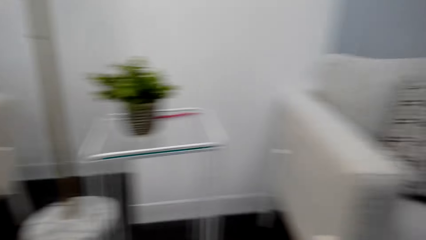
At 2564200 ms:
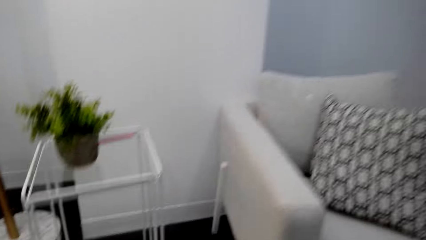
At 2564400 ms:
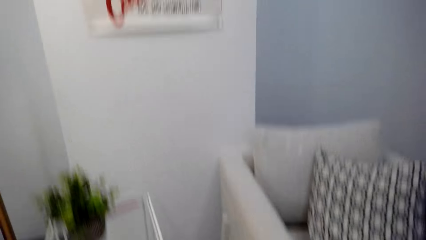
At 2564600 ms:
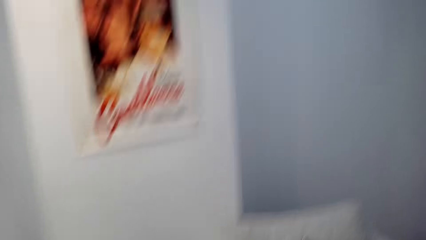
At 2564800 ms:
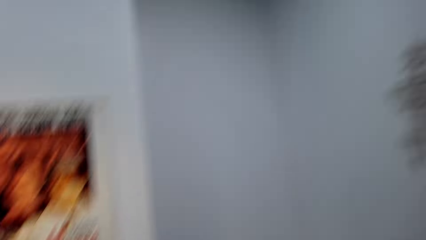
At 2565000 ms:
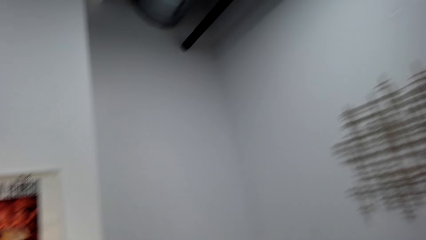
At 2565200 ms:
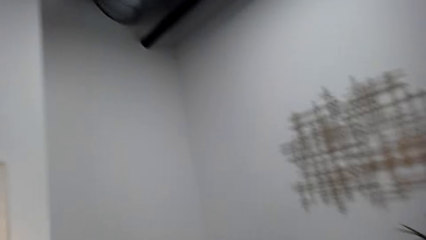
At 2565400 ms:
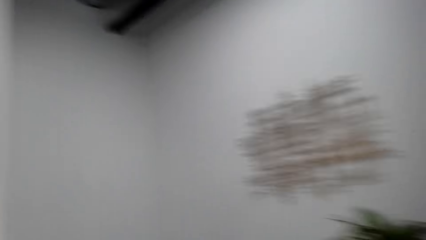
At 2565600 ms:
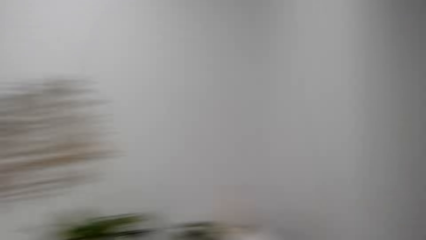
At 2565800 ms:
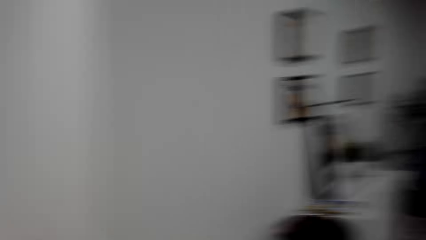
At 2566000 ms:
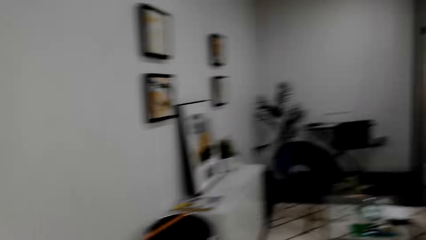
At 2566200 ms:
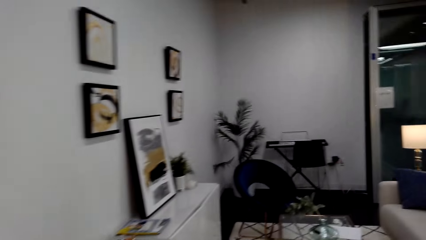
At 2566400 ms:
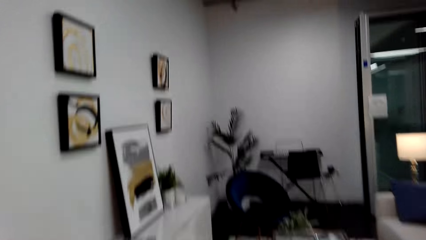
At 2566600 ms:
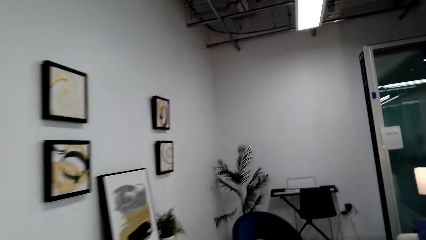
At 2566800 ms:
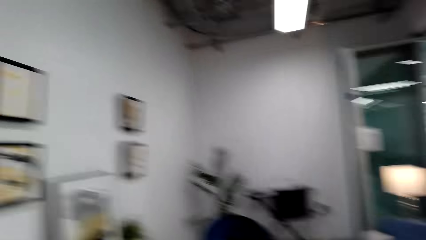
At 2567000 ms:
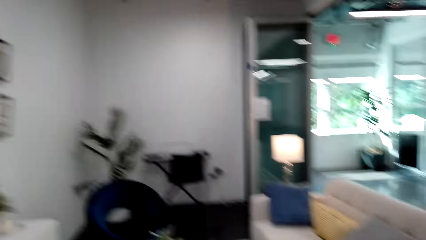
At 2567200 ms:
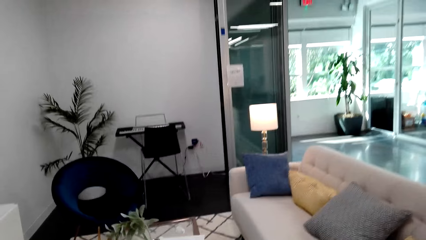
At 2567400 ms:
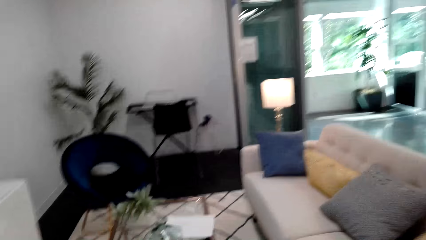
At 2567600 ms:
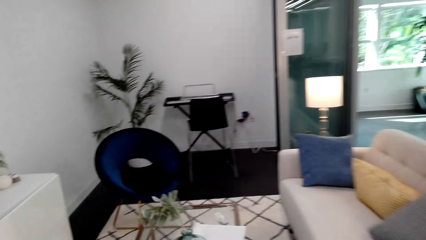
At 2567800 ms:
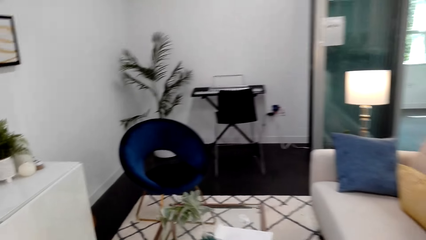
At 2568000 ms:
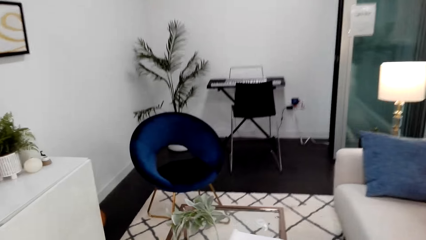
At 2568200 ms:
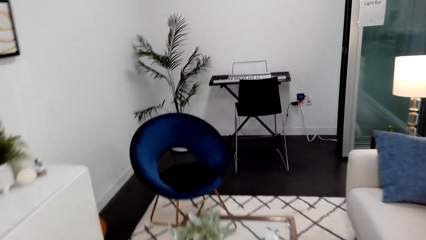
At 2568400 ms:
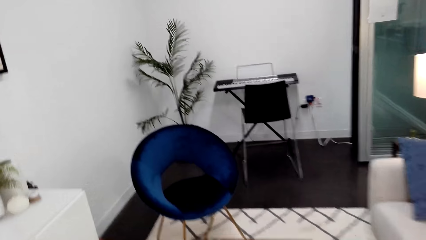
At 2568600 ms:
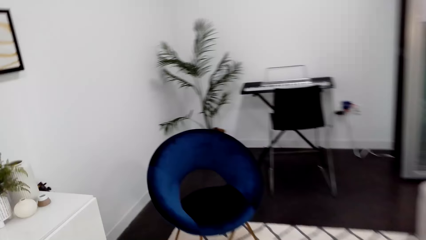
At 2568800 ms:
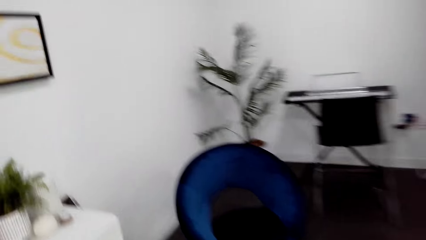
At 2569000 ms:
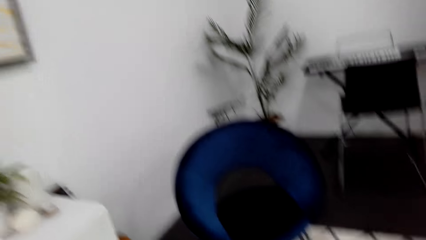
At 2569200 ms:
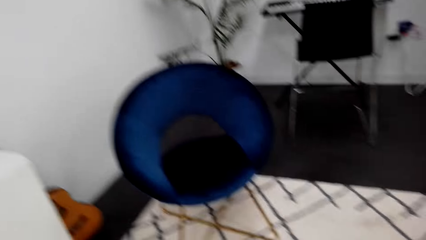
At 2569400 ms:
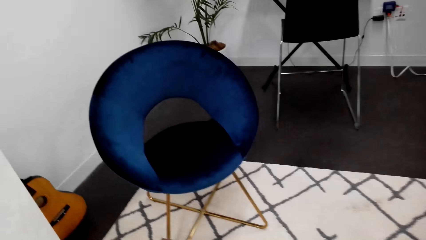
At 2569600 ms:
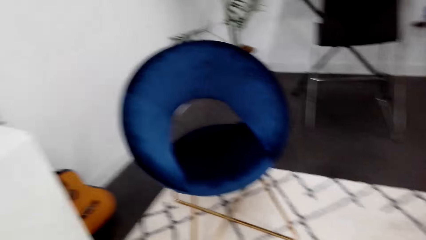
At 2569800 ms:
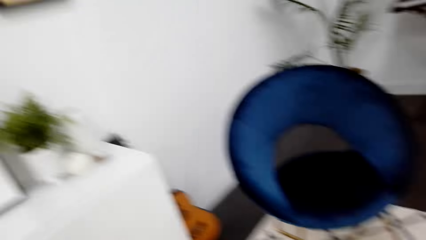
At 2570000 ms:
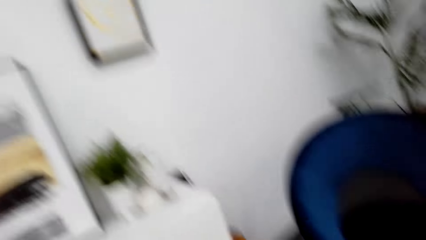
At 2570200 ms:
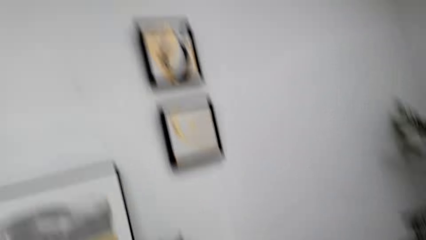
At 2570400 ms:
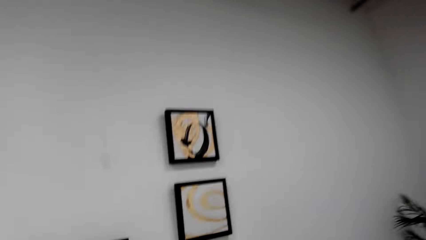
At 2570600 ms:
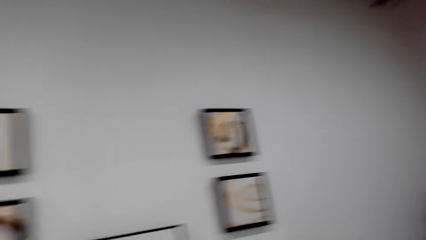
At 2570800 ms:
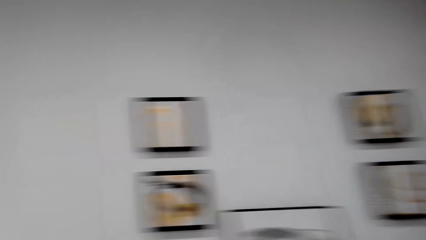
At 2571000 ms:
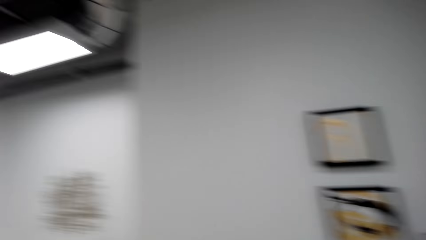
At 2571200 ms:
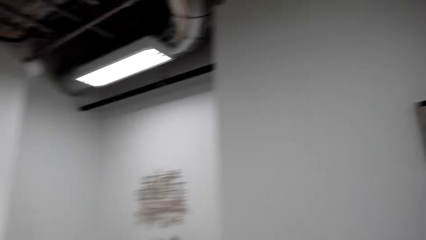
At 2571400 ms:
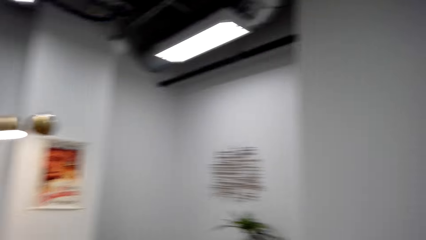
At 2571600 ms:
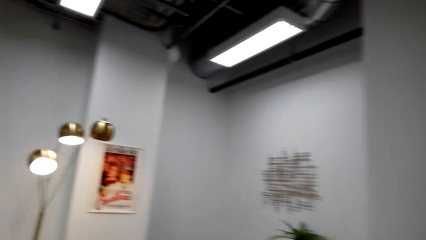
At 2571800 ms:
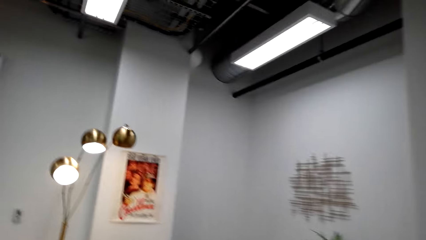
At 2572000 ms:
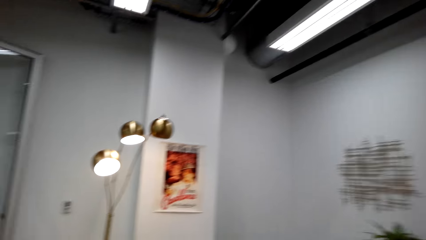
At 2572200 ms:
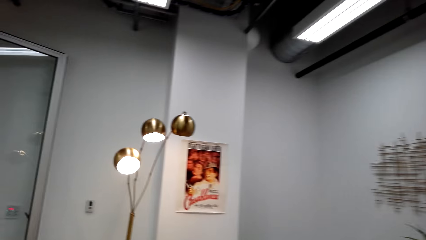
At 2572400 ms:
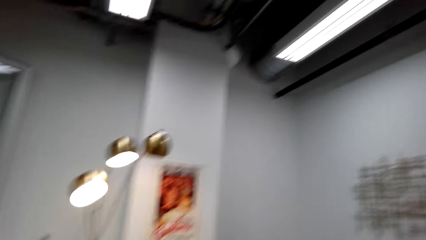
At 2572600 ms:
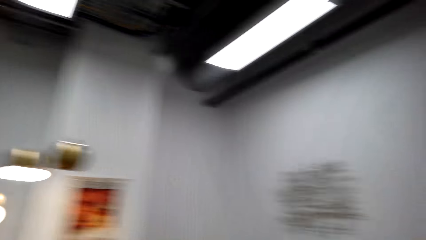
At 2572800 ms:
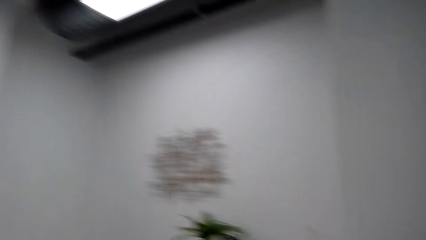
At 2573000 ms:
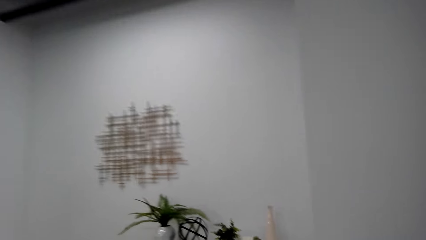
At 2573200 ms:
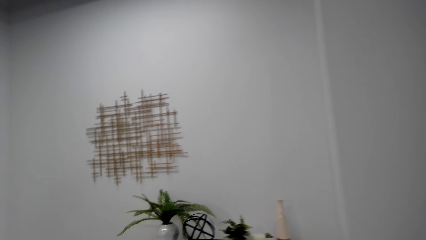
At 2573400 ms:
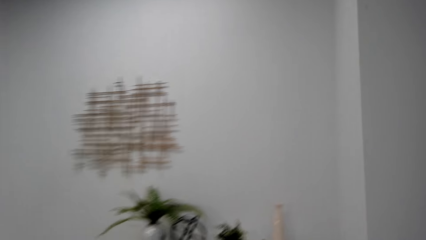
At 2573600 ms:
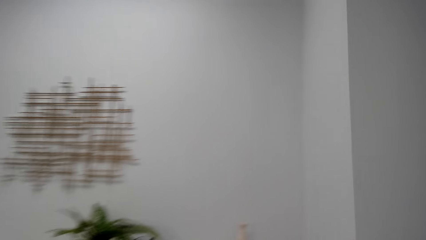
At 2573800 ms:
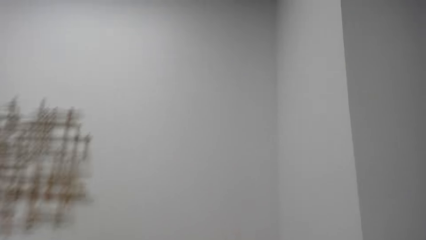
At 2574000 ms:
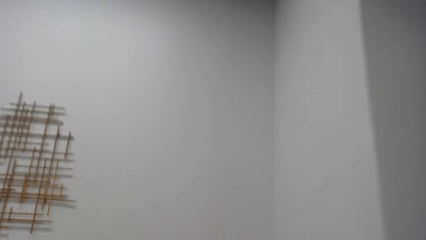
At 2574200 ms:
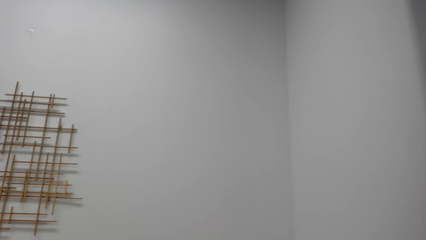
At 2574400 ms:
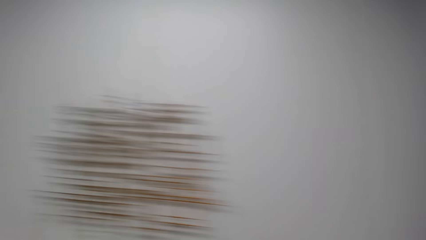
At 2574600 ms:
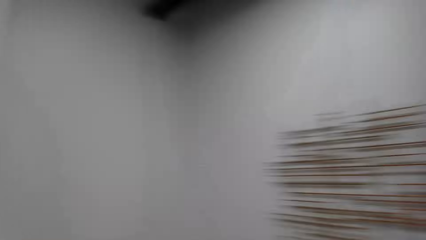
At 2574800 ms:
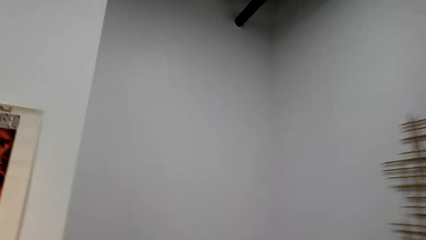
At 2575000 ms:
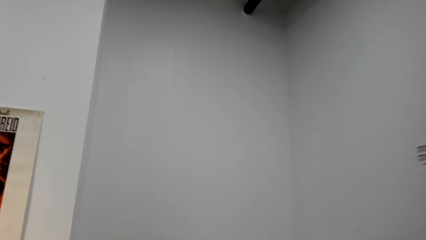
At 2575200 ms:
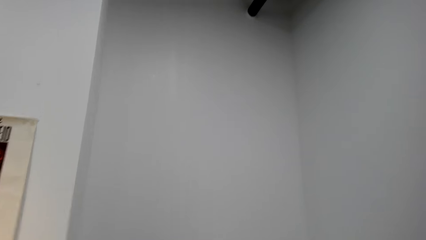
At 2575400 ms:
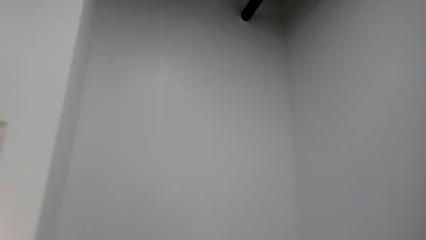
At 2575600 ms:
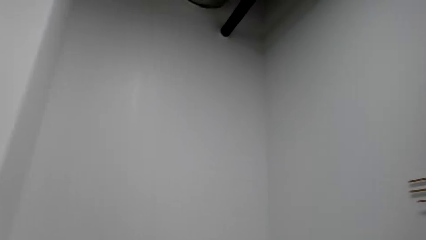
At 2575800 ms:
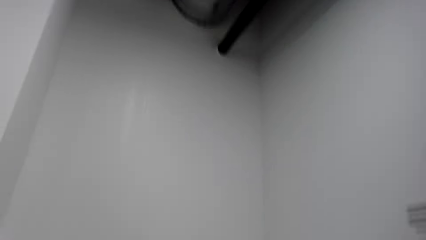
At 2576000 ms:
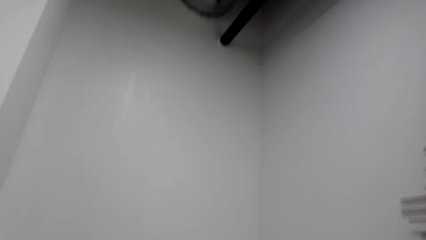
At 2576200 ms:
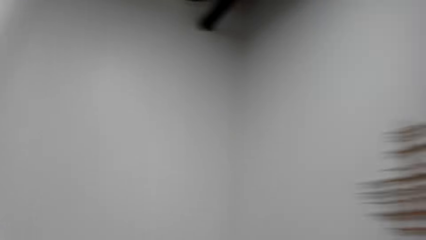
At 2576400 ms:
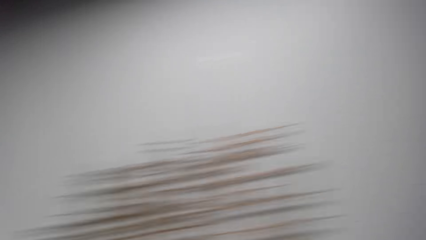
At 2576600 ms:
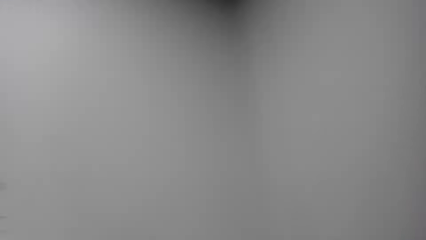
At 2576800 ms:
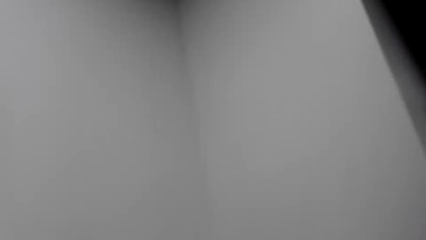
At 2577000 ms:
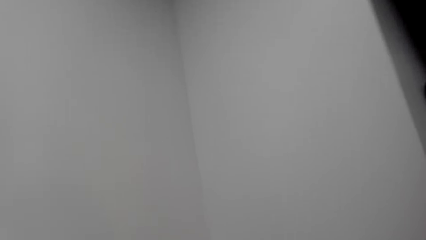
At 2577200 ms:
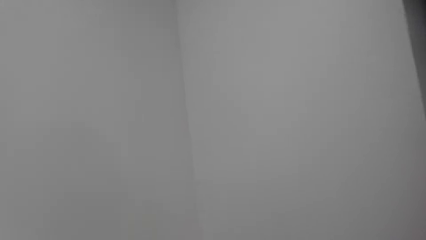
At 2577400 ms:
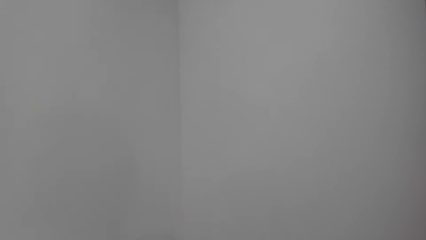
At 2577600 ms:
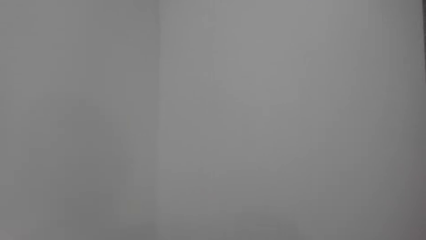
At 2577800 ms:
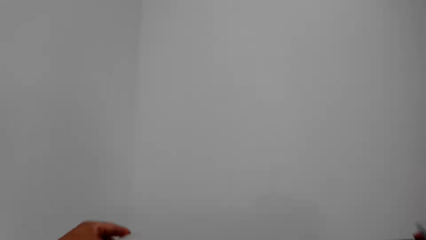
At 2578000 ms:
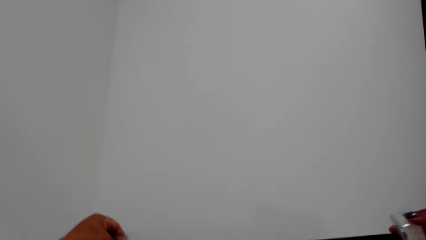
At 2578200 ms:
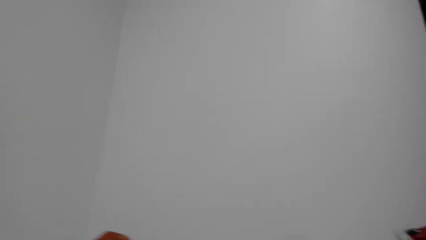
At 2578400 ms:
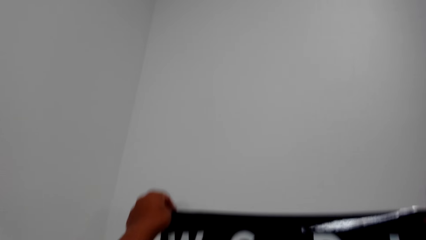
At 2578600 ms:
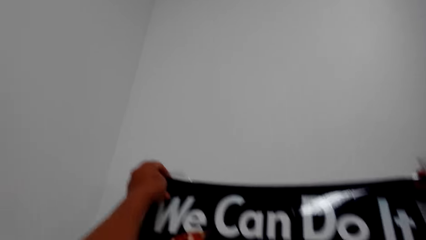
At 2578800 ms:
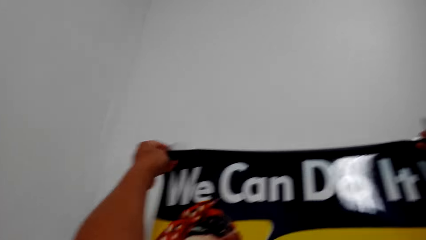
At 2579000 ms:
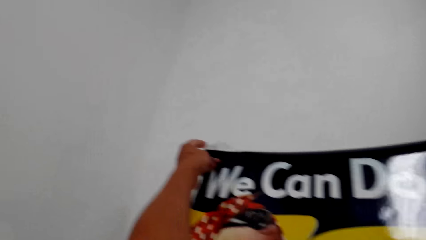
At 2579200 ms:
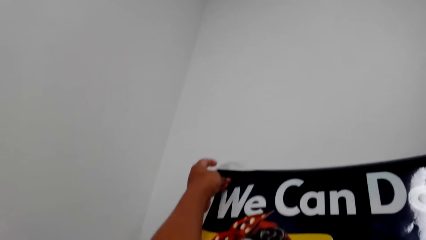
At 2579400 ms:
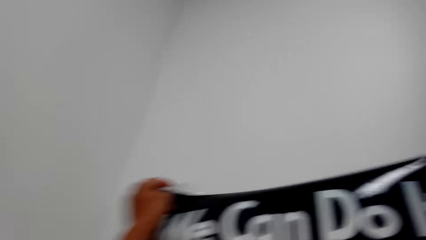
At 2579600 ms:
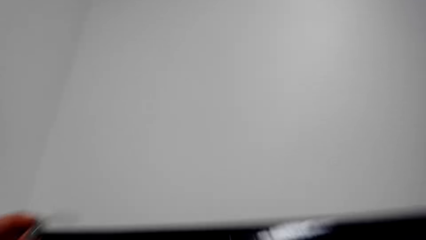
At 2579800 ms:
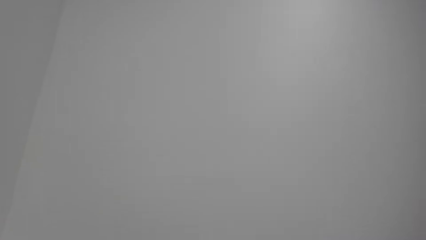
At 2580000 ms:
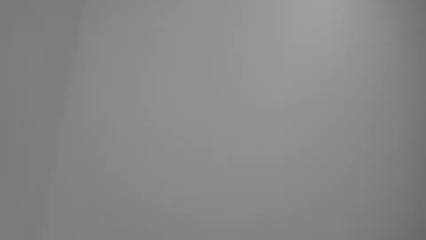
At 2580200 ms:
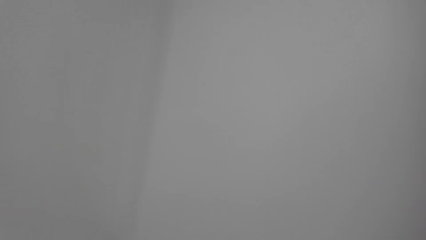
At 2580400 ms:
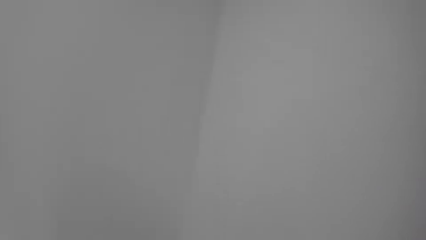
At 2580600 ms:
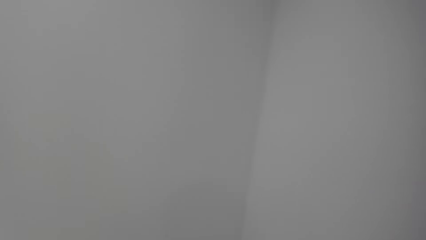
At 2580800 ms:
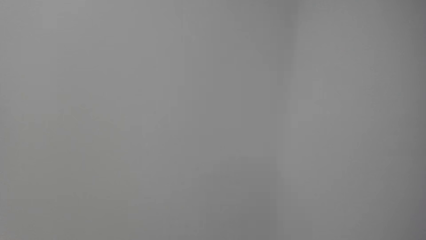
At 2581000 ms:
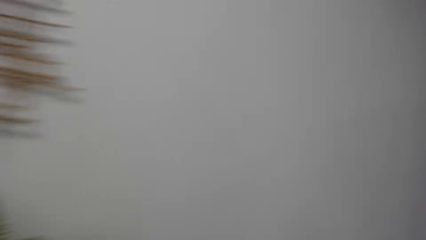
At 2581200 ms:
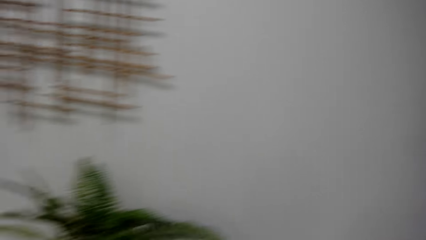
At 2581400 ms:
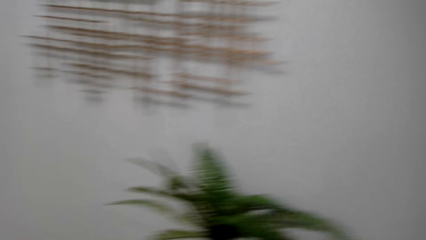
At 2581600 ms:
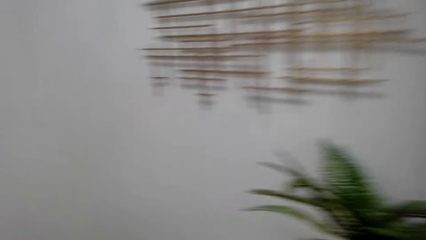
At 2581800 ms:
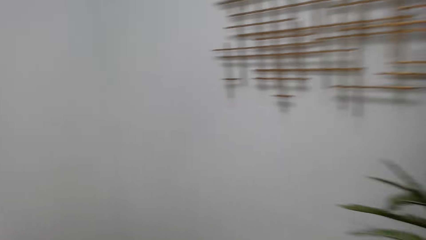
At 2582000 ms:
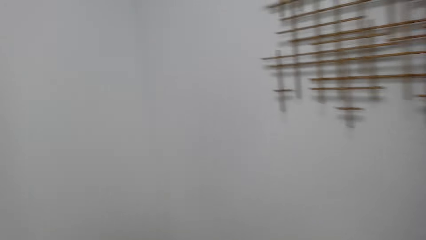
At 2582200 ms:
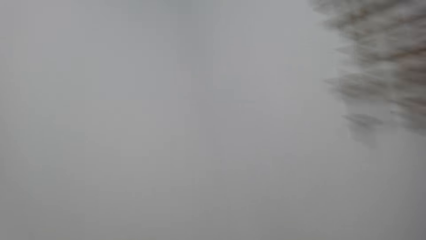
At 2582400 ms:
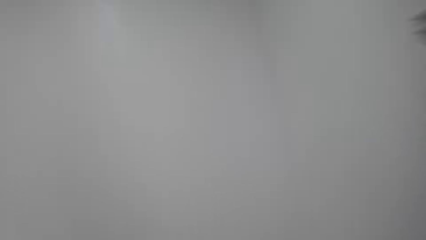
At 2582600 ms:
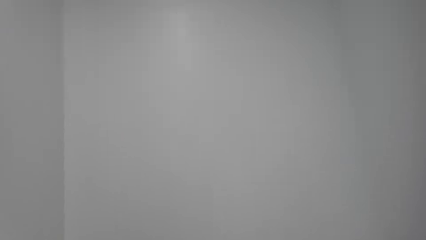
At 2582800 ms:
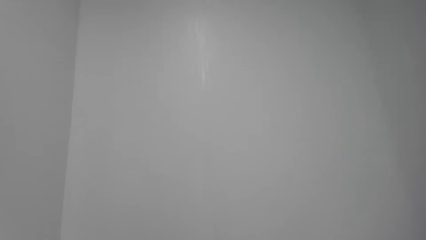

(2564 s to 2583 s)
The camera wearer straightens a wall paper. They look around. They walk in a room. They walk in the room again. They hang the wall paper on the wall. They walk in the room.
